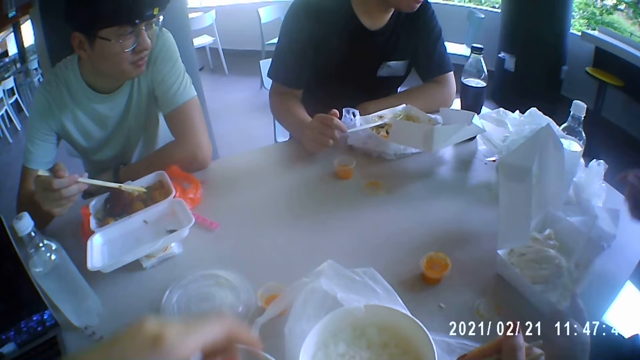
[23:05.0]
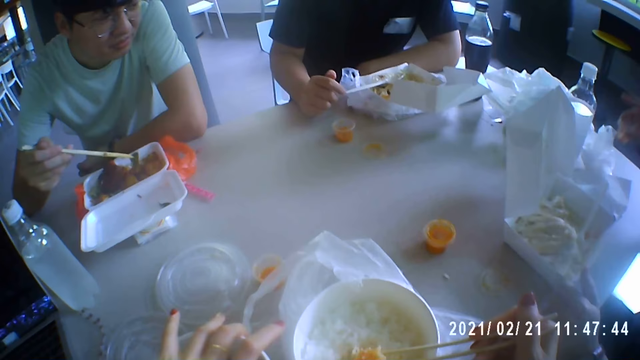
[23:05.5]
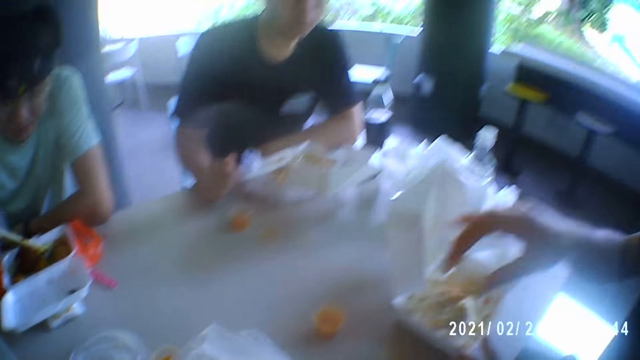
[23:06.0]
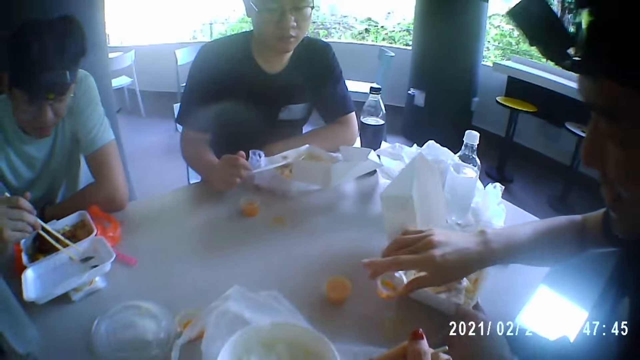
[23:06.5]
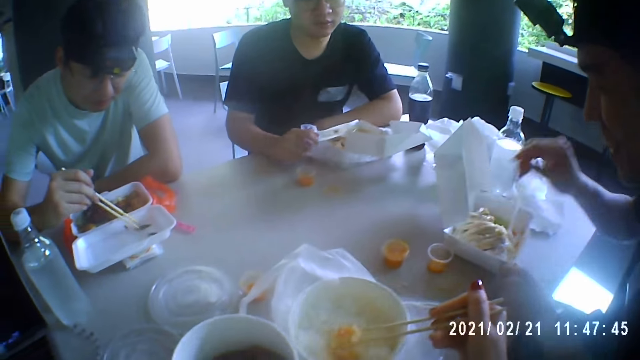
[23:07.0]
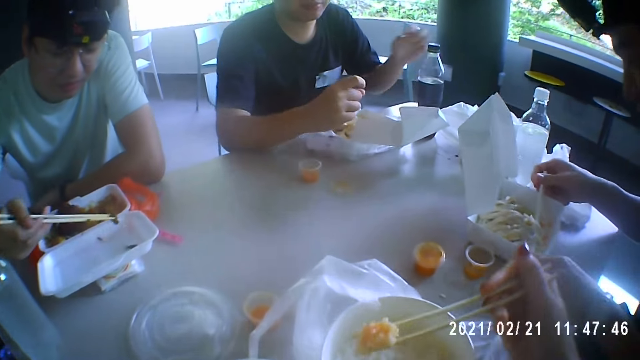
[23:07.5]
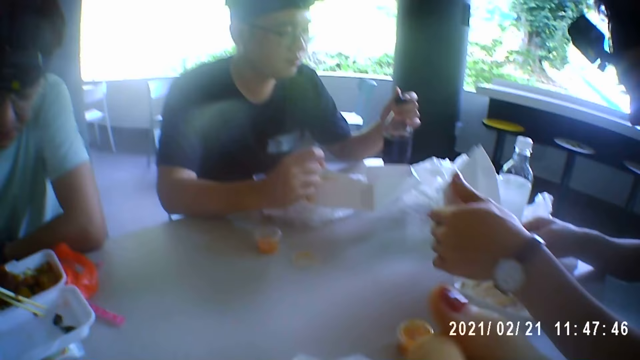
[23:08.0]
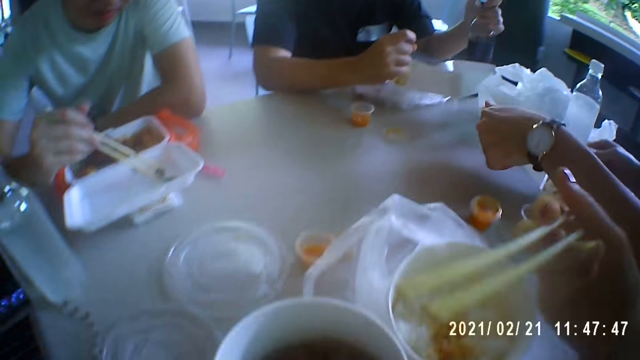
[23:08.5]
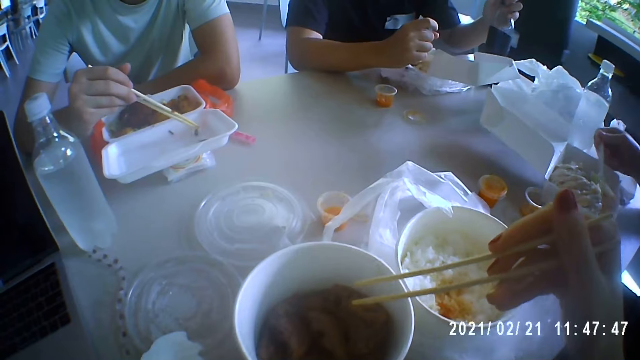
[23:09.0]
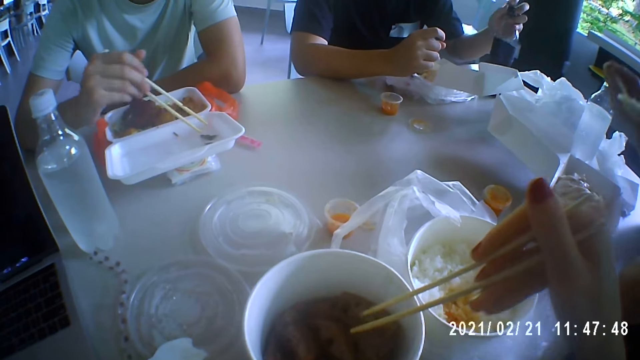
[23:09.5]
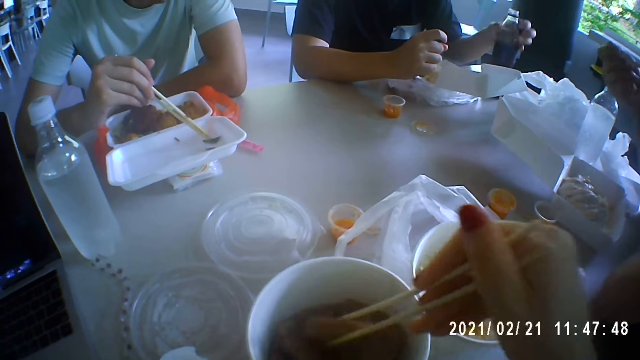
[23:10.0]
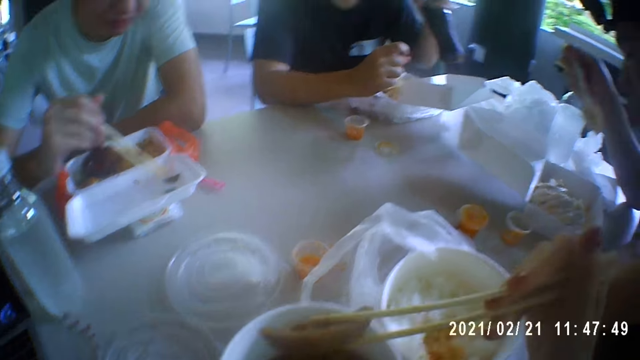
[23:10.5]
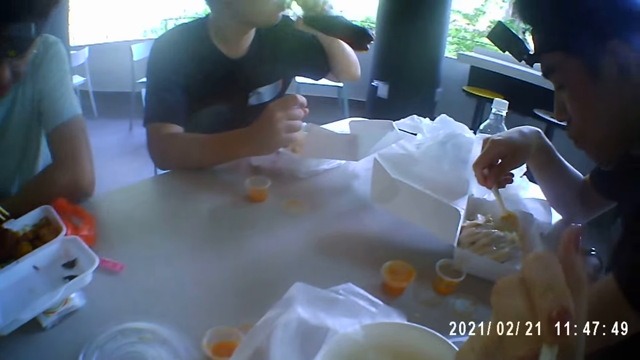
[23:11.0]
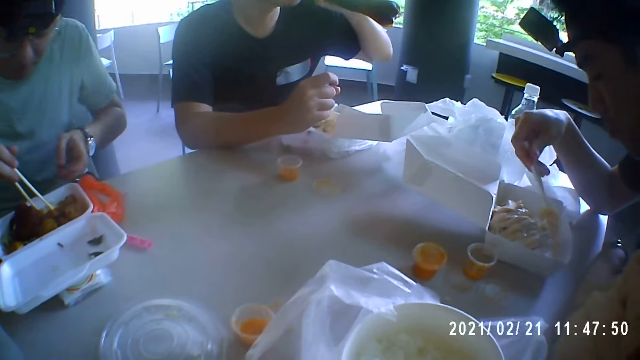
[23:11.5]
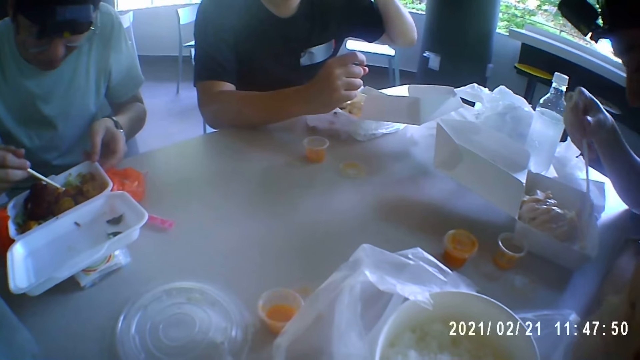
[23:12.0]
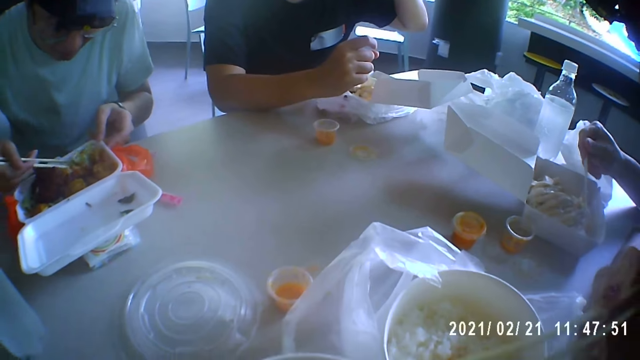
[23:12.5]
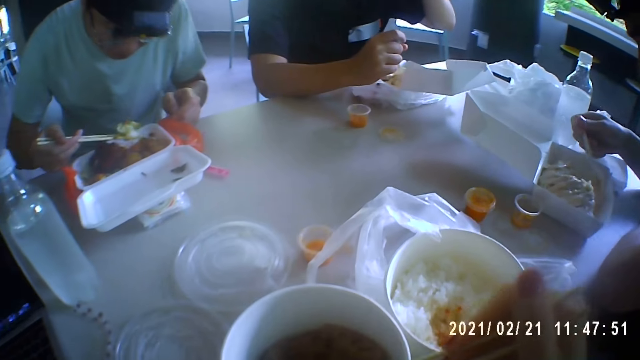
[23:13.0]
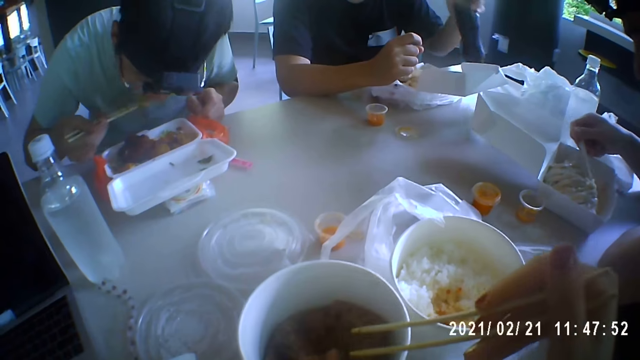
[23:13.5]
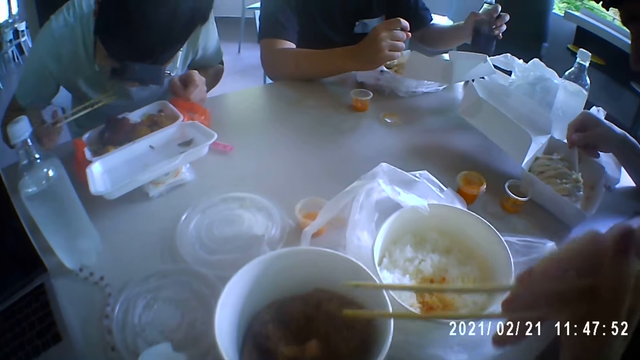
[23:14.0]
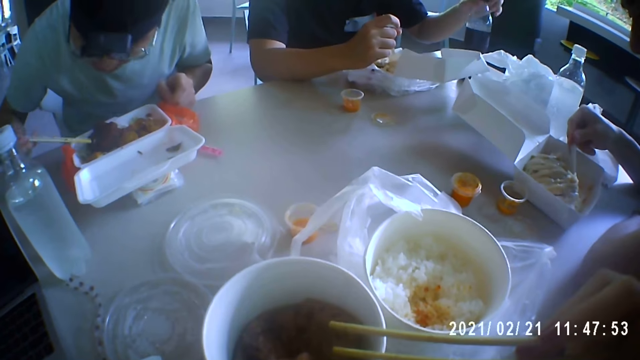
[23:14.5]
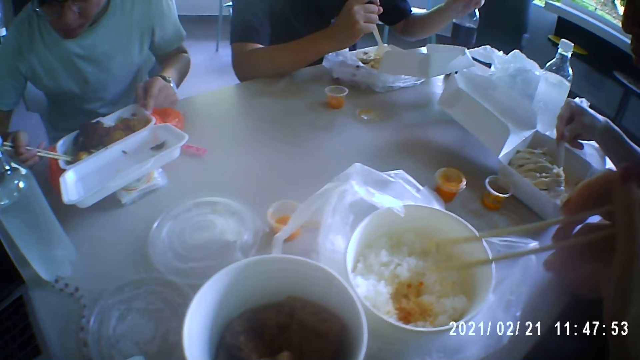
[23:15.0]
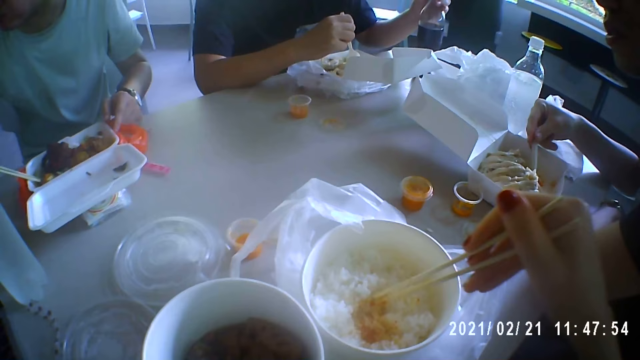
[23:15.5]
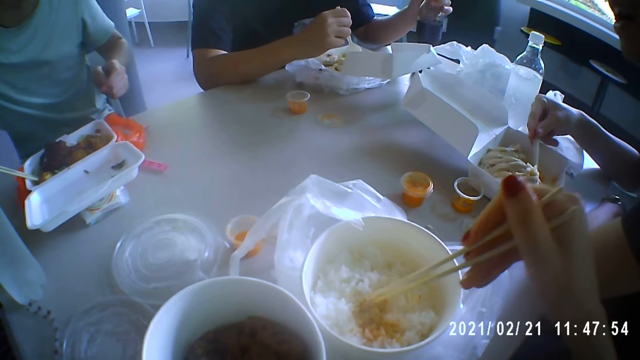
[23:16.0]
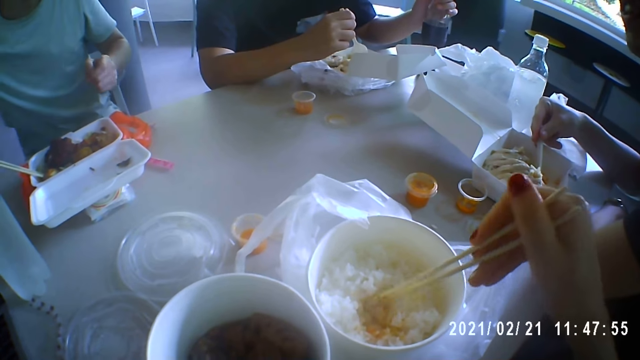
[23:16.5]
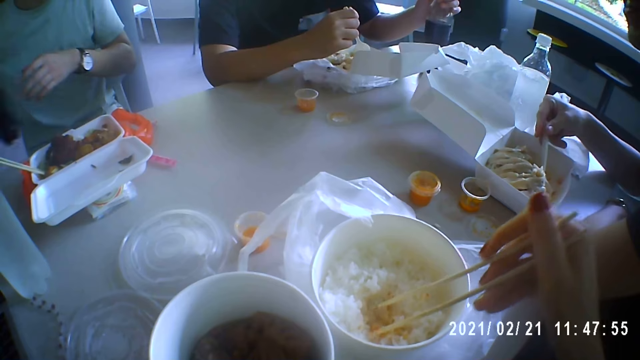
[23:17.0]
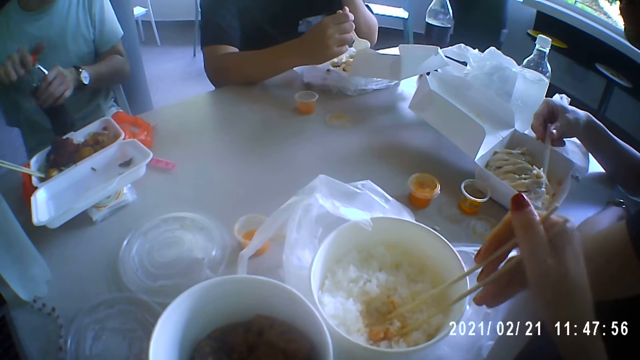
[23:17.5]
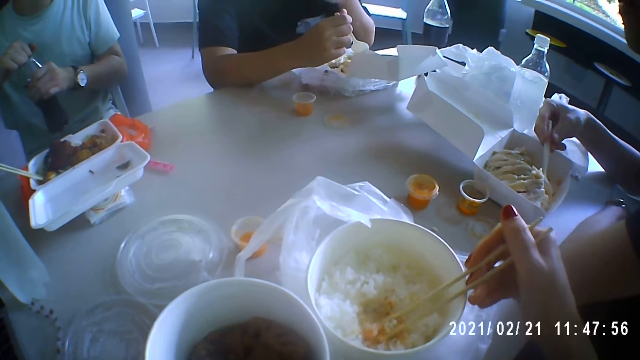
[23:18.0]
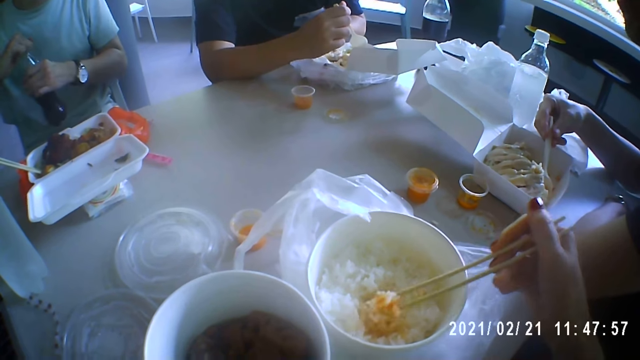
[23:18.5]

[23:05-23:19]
A man removes his right hand from the spoon in the disposable container. The man picks up a sauce cup from the table with his right hand. Another man drops the veggie in the lid of the disposable container with the chopsticks in his right hand. The first man drops the sauce cup on the table with his right hand. A third man picks up the spoon from the disposable container with his right hand. The second man picks up the veggie from the lid of the disposable container with the chopsticks in his right hand. The first man holds the spoon in the disposable container with his right hand. The camera wearer eats the rice with the chopsticks in her right hand. The third man grabs a bottle of cola on the table with his left hand. The second man drops the veggie in the lid of the disposable container with the chopsticks in his right hand. The first man bends the lid of the disposable container with his left hand. The third man removes the lid of the cola bottle with his left hand. The second man touches the veggie in the lid of the disposable container with the chopsticks in his right hand. The first man takes rice from the disposable container with the spoon in his right hand and eats the rice with the spoon in his right hand. The camera wearer picks up a chicken from the soup bowl with the chopsticks in her right hand. The third man drinks from the cola bottle in his left hand. The camera wearer eats the chicken with the chopsticks in her right hand. The first man gathers rice in the disposable container with the spoon in his right hand. The second man takes some veggies from the disposable container with the chopsticks in his right hand and raises the disposable container with his left hand. The second man eats the veggies with the chopsticks in his right hand. The third man drops the cola bottle on the table with his left hand. The camera wearer scratches her nose with her right hand. The second man drops the chopsticks in the disposable container with his right hand. The third man covers the cola bottle with the lid in his left hand. The camera wearer stirs the sauce with the rice in the bowl with the chopsticks in her right hand. The first man converses with the second man, the third man and the camera wearer. The camera wearer takes the rice from the bowl with the chopsticks in her right hand. The second man holds a bottle of cola with his hands. The third man touches his face with his left hand. The second man removes the lid of the bottle of cola in his hands.

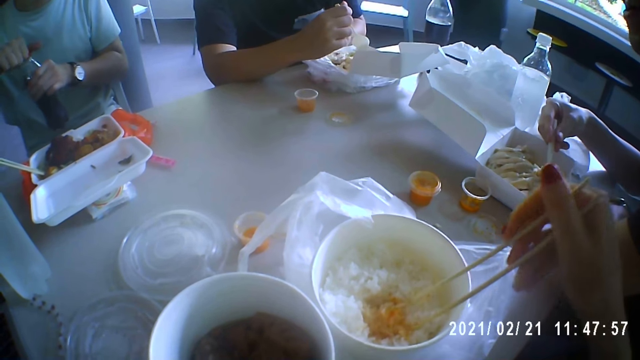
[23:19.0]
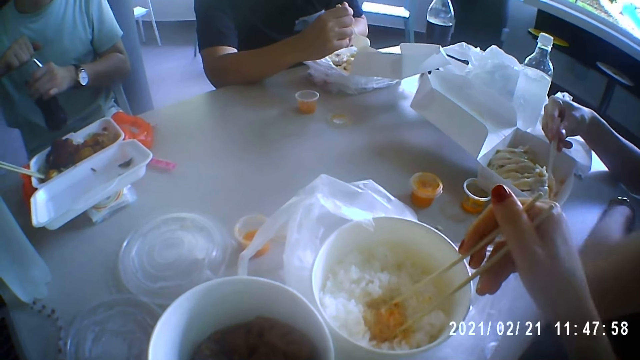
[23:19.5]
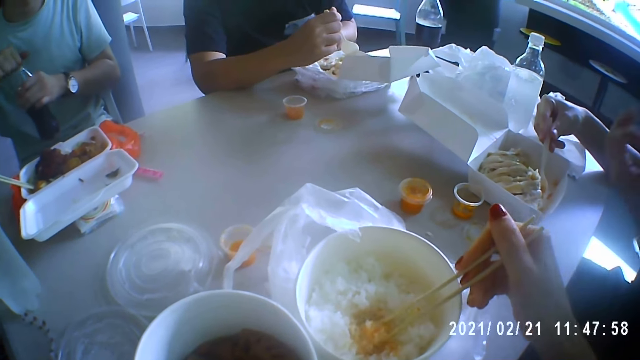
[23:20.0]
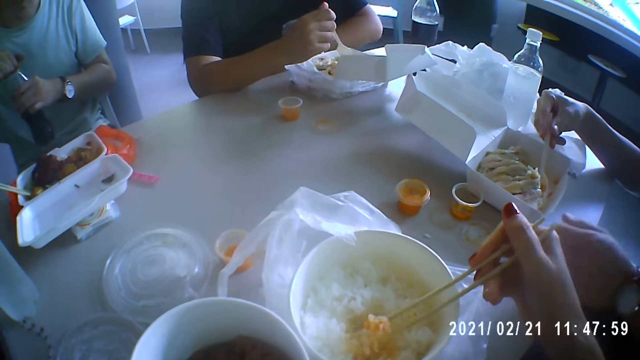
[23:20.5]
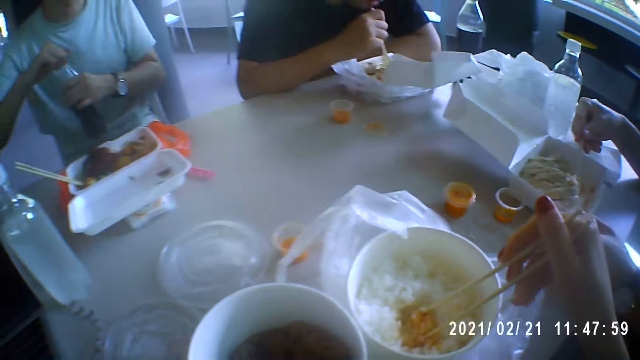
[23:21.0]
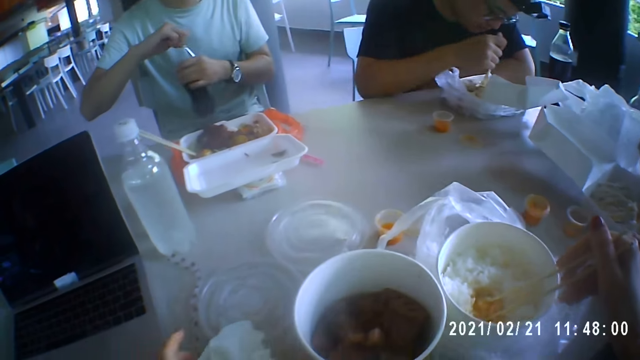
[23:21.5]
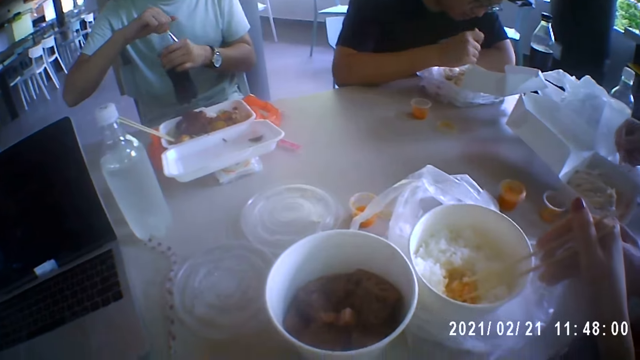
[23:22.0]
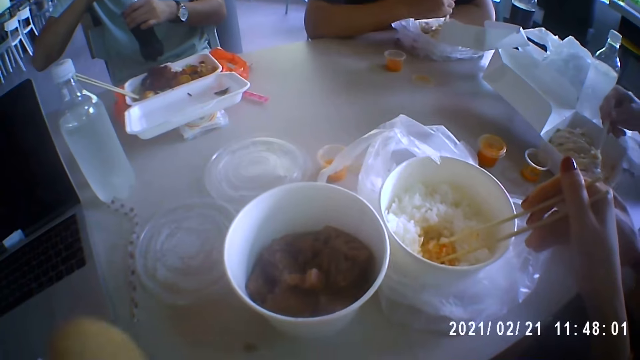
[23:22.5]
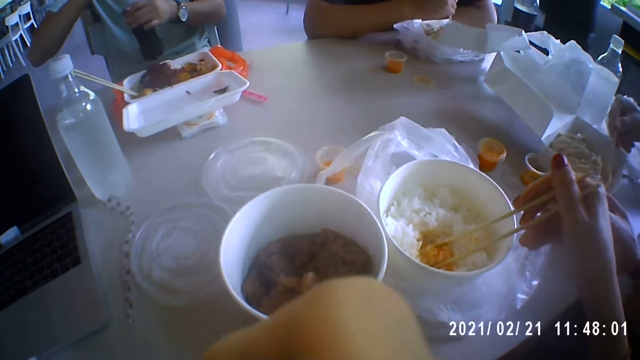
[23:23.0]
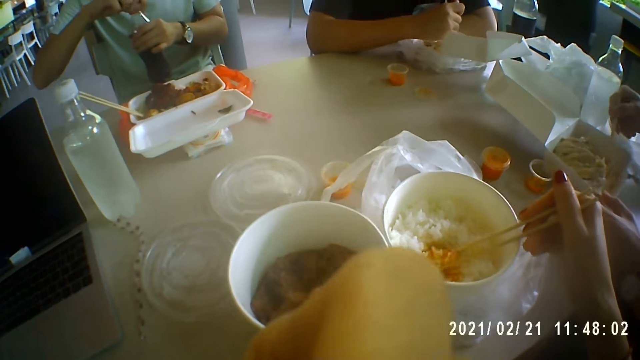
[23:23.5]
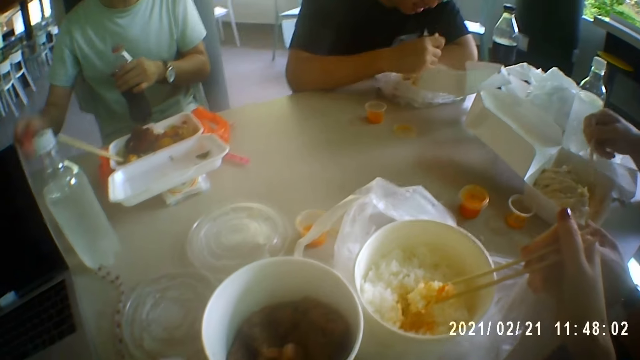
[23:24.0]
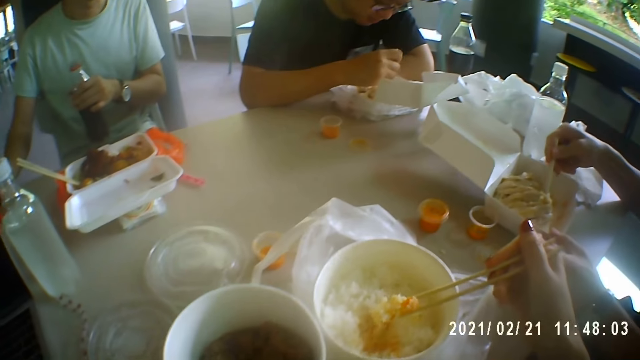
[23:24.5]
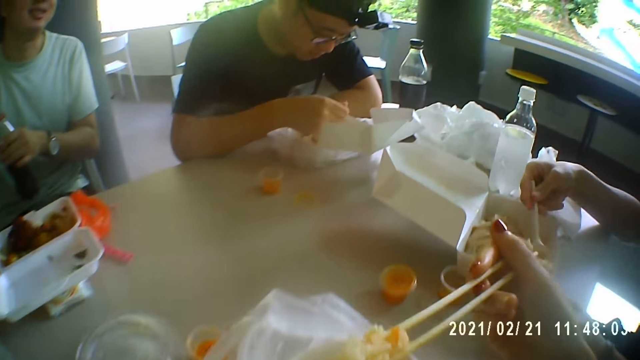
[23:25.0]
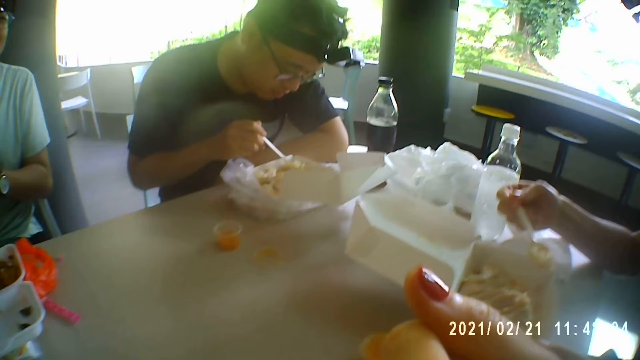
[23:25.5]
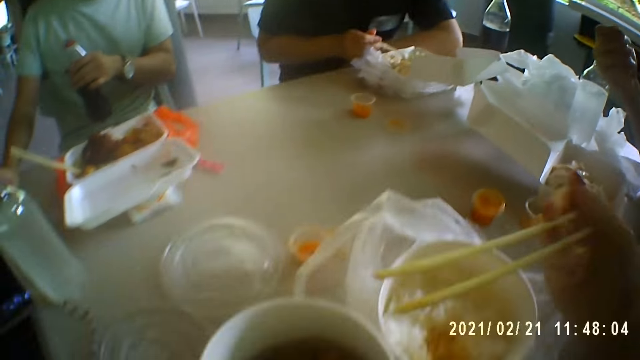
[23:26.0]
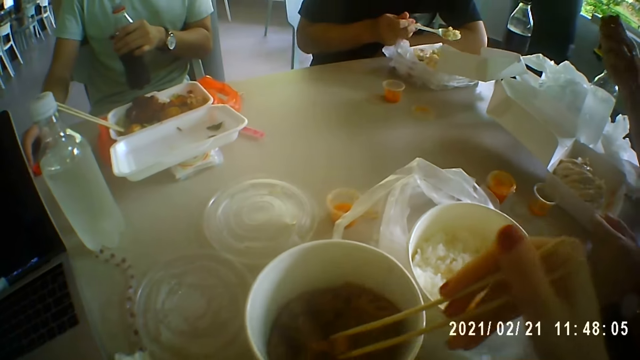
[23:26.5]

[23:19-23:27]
A man touches a nylon under the disposable container with his left hand. Another man touches his head with his left hand. The camera wearer picks up a tissue from the table with her left hand. The first man takes rice from the disposable container with the spoon in his right hand. The camera wearer cleans her mouth with the tissue in her left hand. A third man drops the lid on the table with his right hand. The second man takes rice from the disposable container with the spoon in his right hand. The camera wearer eats the rice with the chopsticks in her right hand. The second man eats the rice with the spoon in his right hand.
